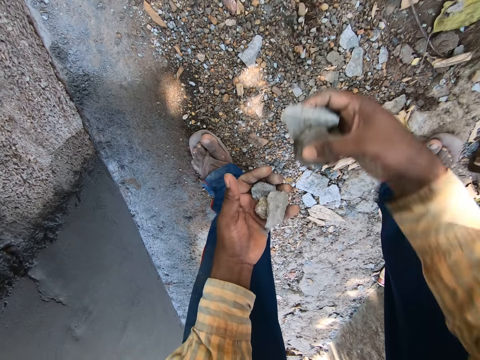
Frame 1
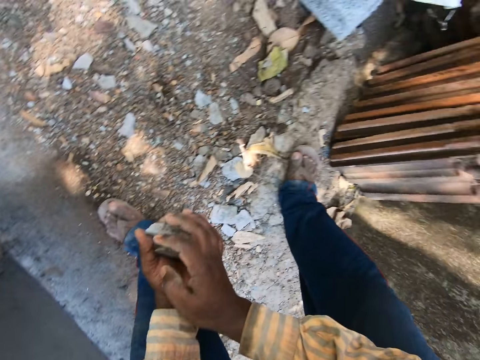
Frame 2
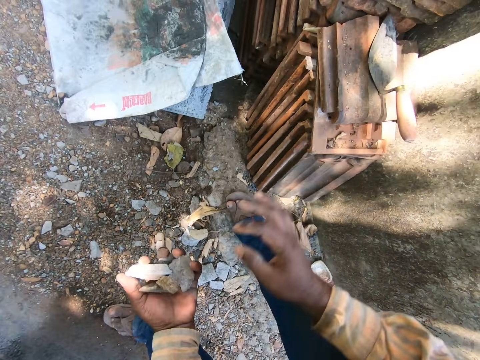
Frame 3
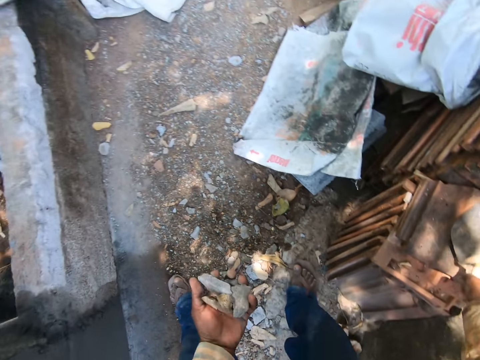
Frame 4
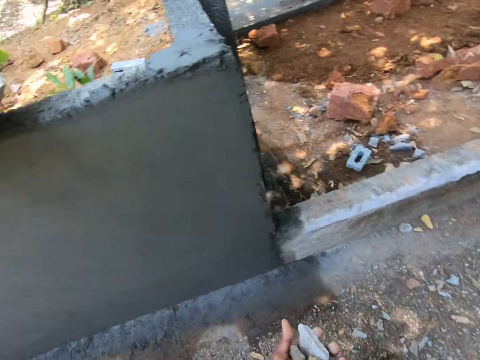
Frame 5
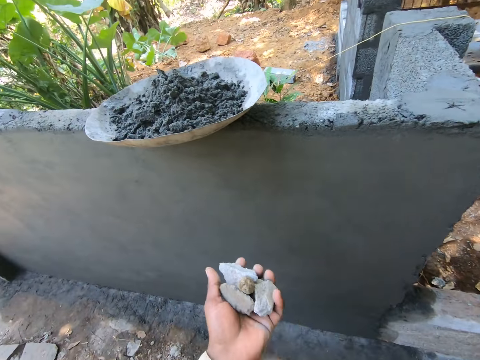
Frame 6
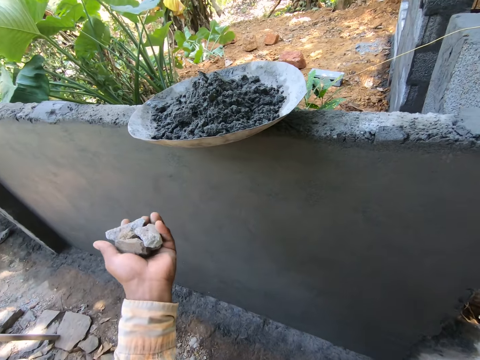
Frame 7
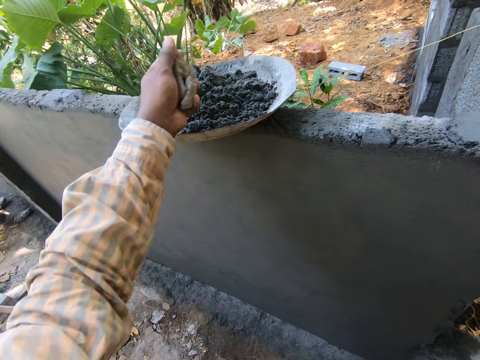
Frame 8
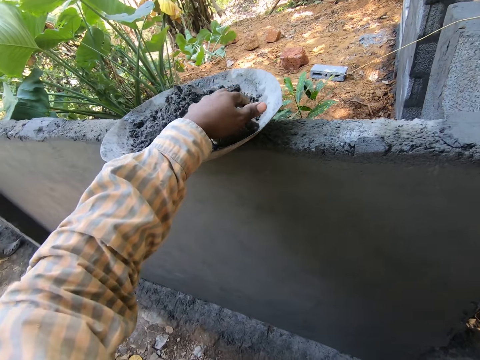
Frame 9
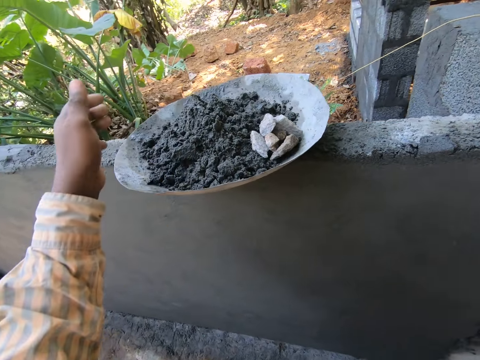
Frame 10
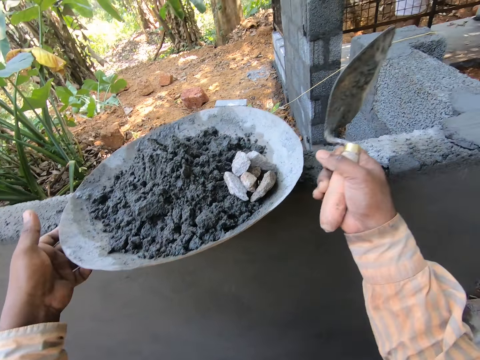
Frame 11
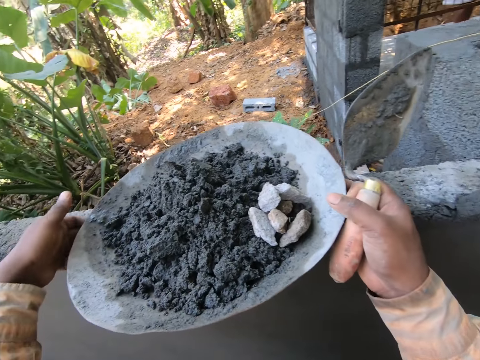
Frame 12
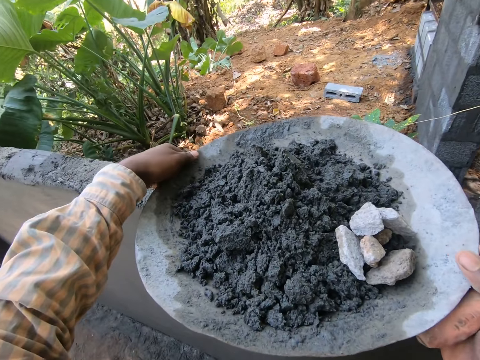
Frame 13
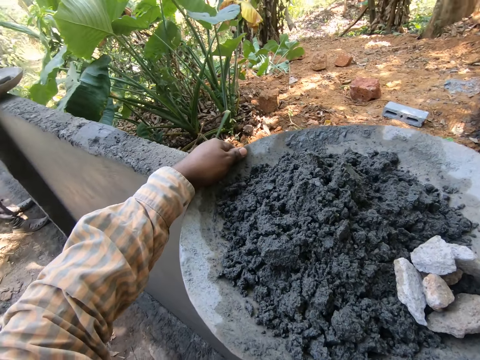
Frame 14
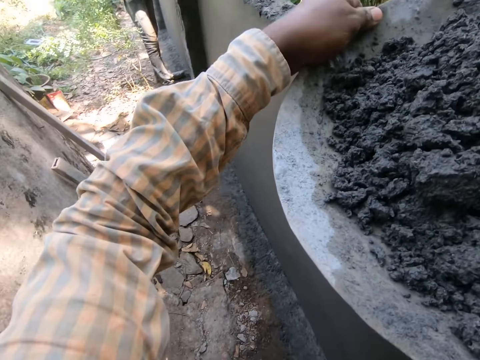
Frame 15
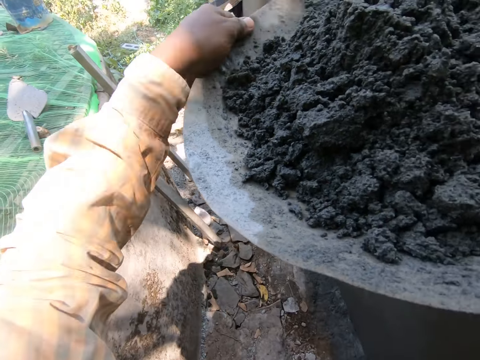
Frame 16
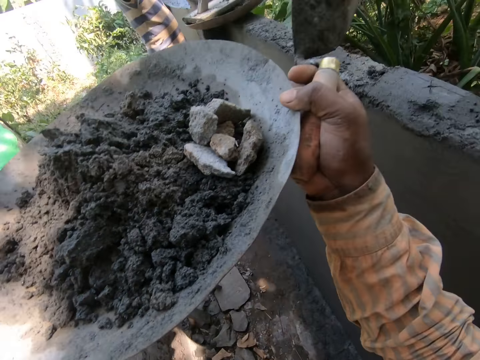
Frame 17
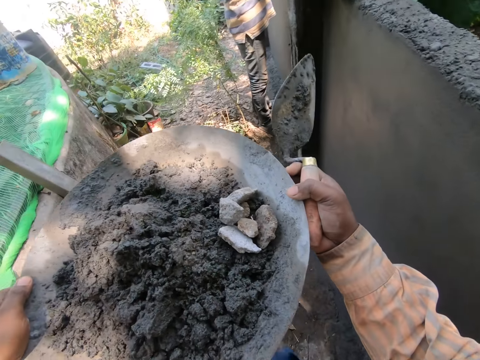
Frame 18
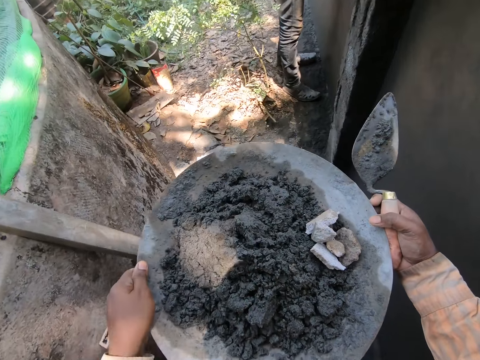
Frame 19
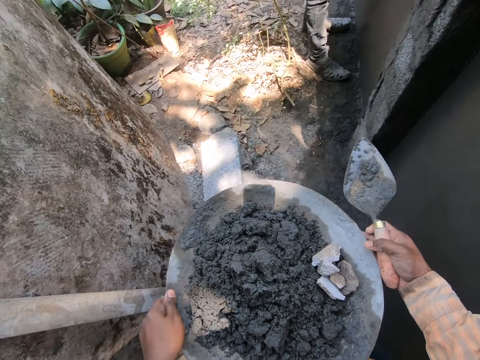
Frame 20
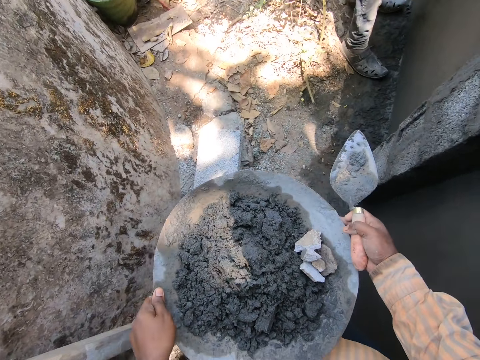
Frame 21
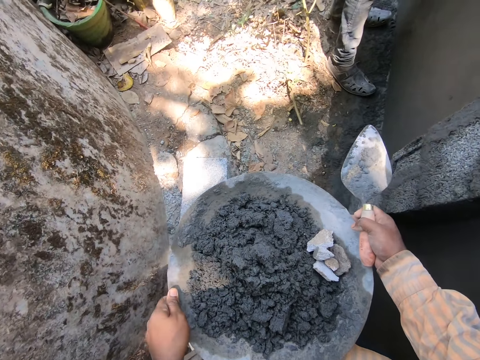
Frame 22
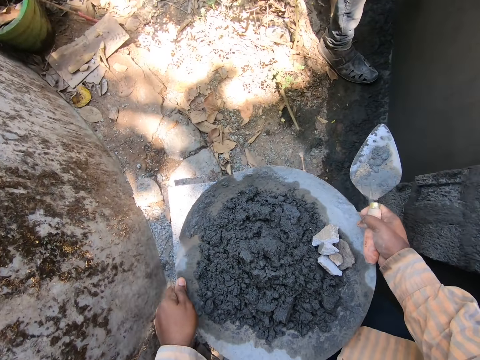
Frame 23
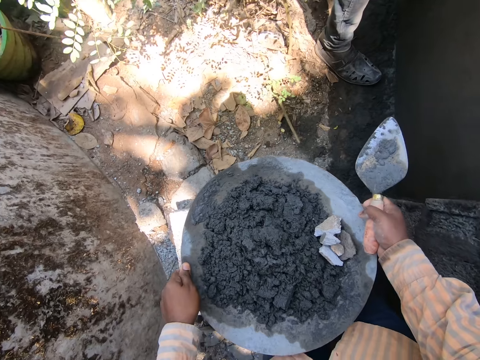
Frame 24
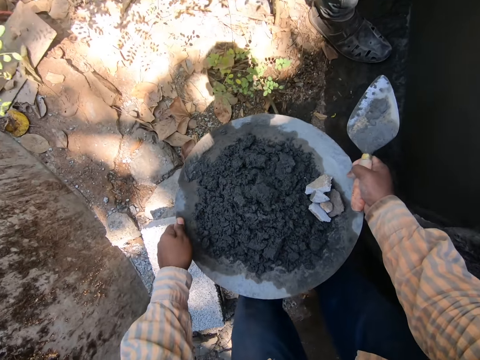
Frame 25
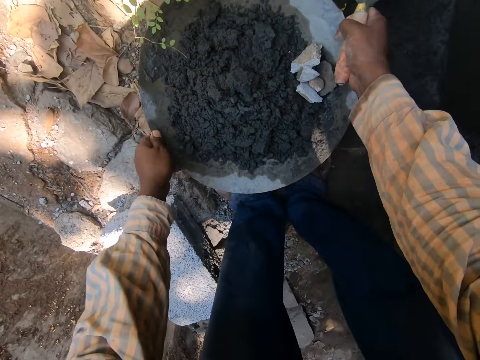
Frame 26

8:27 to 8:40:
The camera wearer exchanges the rocks to his left hand. He picks a trowel on a stack of tiles. He turns near a wall. He puts the rocks in a trough. He picks up the trough of mortar from the wall with both hands. He walks near the wall.

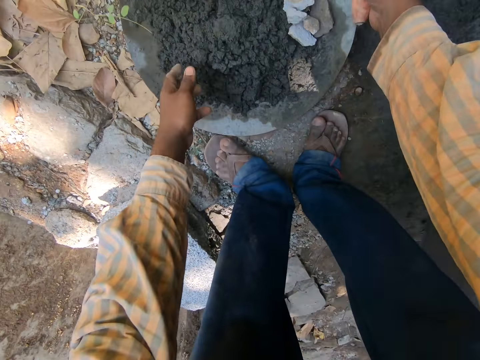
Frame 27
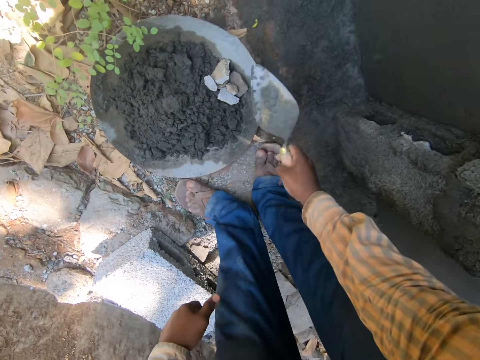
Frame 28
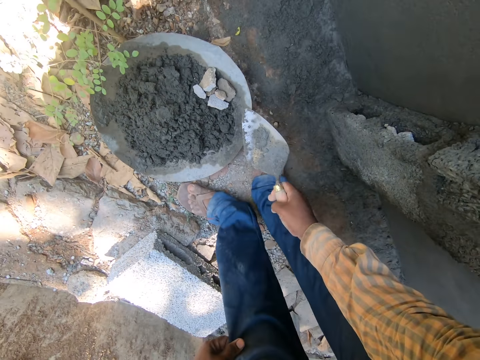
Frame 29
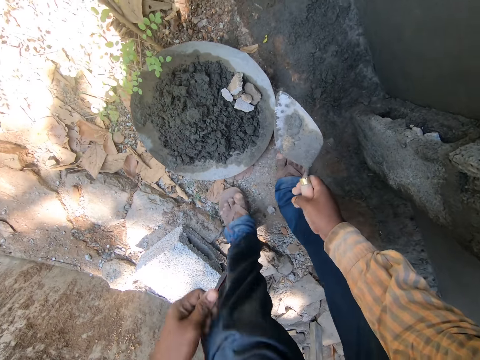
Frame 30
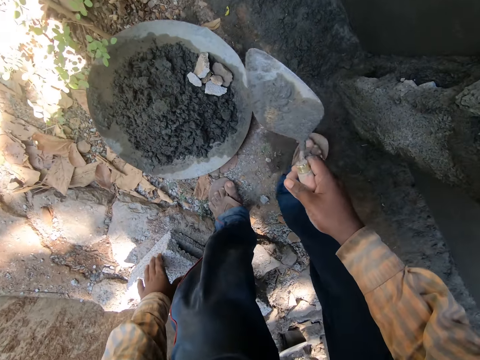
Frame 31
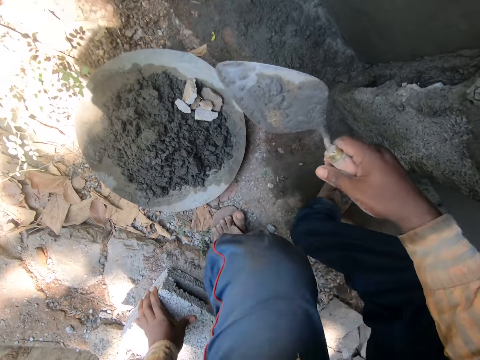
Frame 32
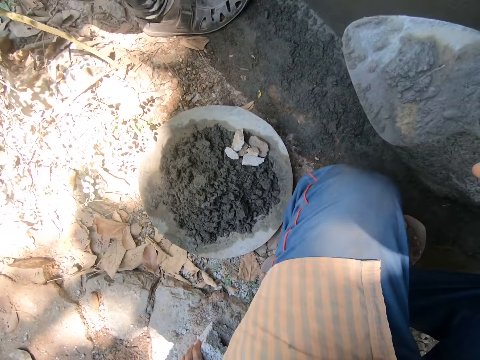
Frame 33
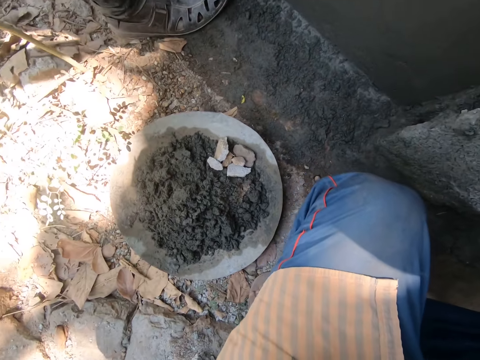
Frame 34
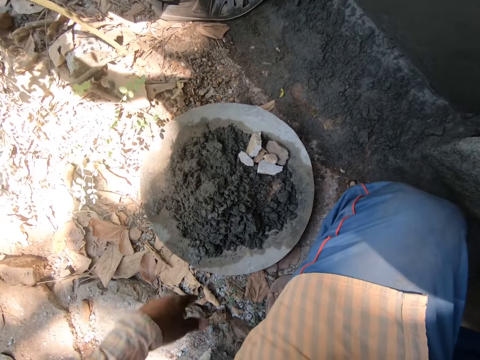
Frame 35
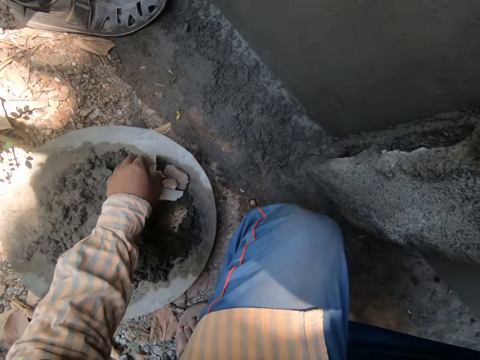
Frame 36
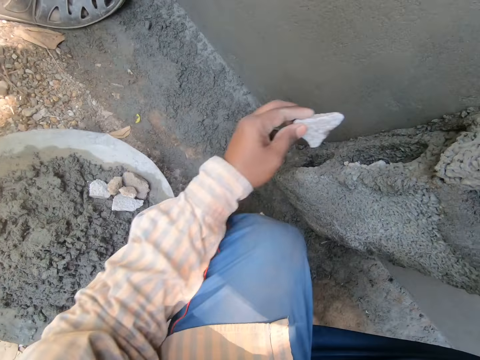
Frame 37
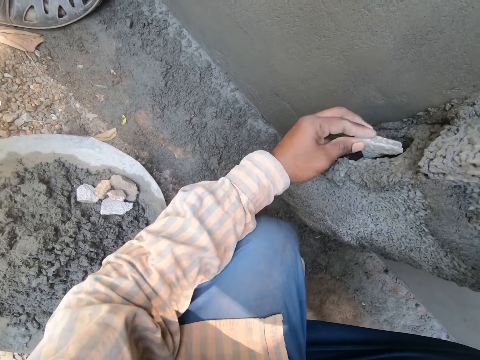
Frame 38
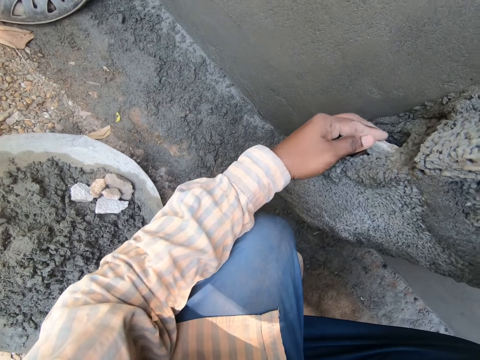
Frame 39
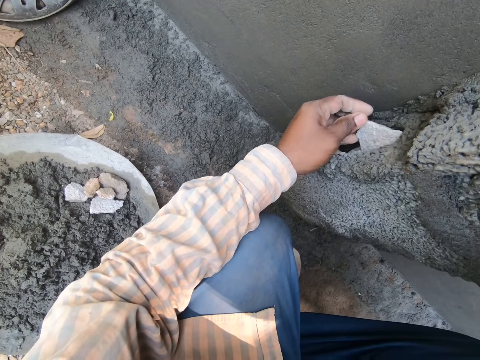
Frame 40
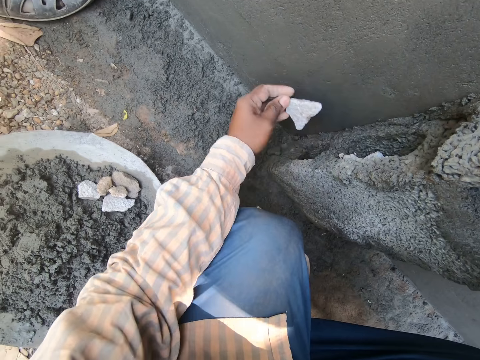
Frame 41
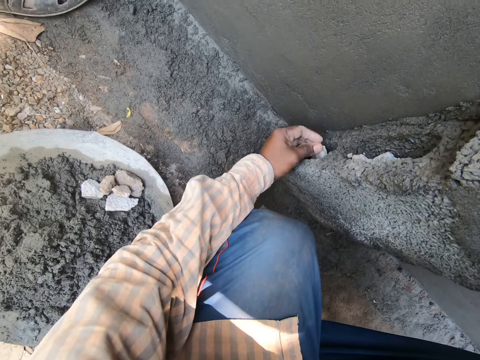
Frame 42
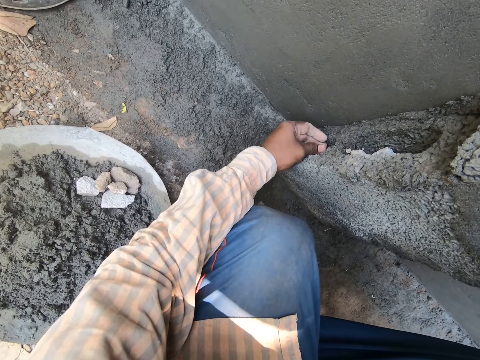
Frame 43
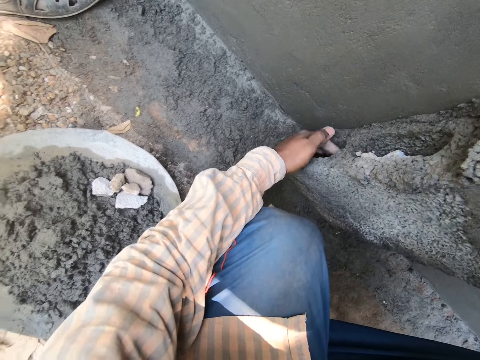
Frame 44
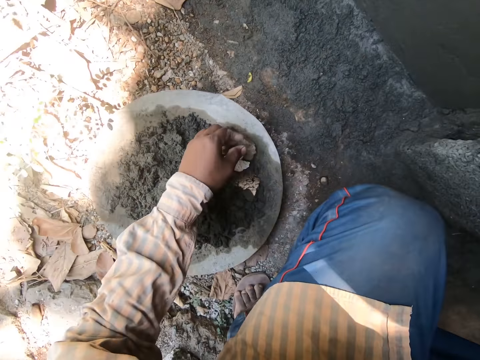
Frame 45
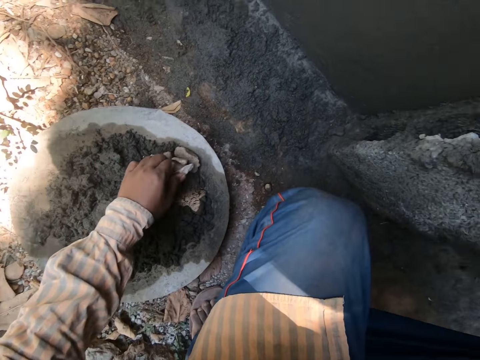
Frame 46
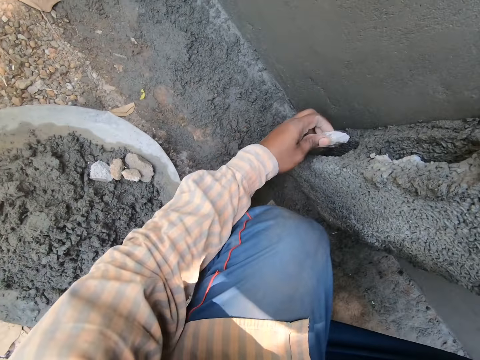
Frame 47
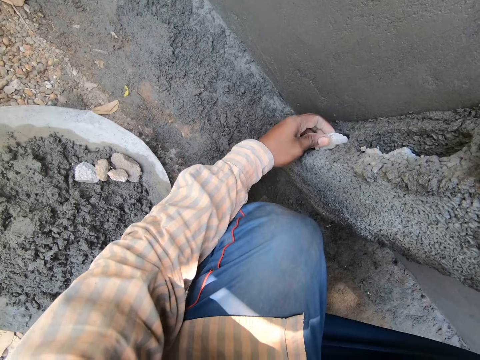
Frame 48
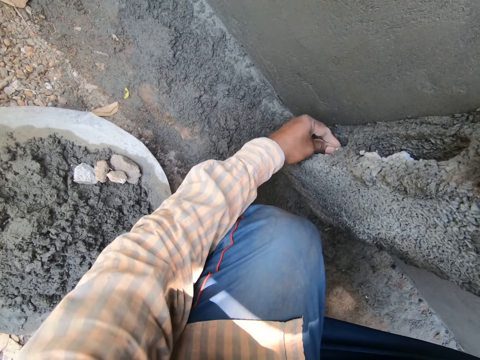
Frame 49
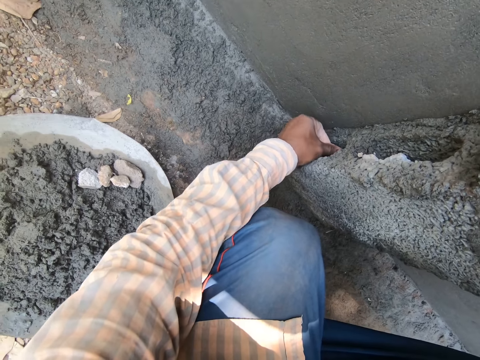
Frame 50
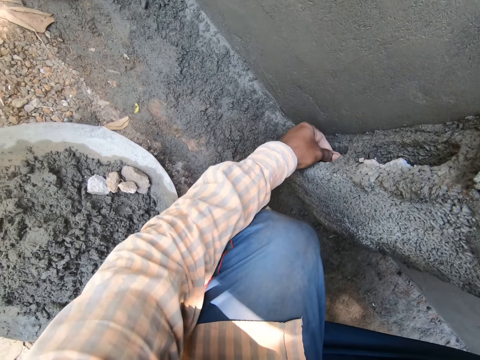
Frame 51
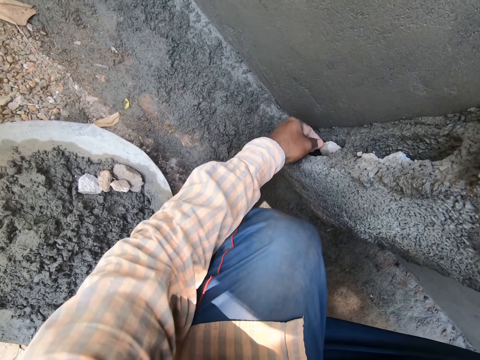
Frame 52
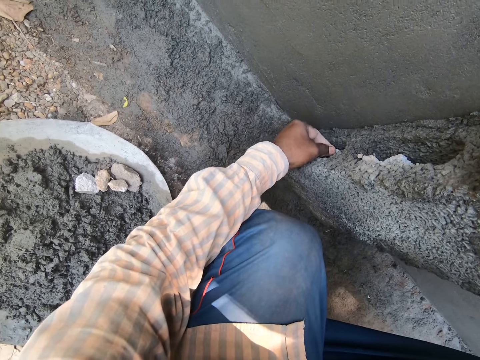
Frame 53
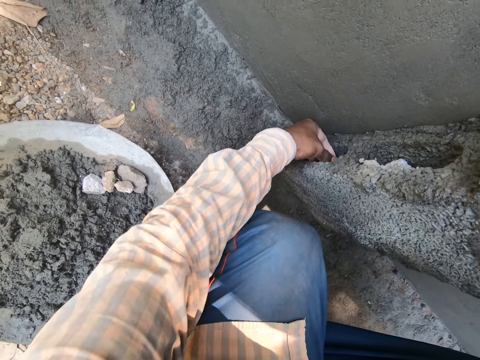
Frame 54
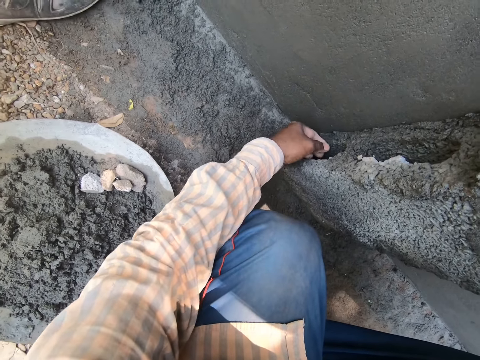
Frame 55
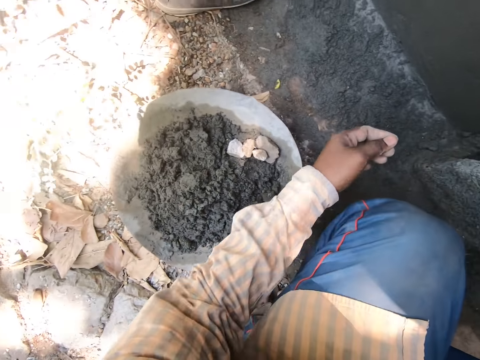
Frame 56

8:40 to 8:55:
The camera wearer puts a trough of mortar on the ground. He pulls up his trouser. He touches the ground with his left hand. He squats down. He picks a piece of rock from the trough. He dips the rock in a brick. He picks a piece of rock from the trough. He dips the rock in the brick.
